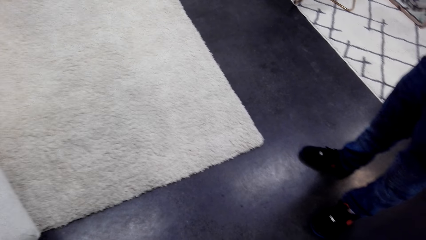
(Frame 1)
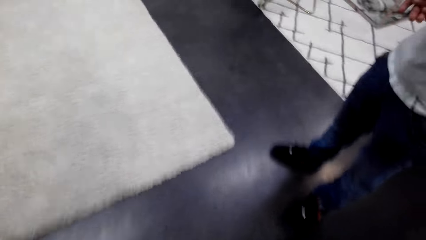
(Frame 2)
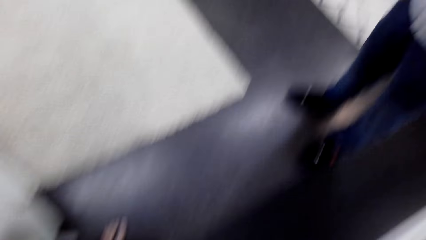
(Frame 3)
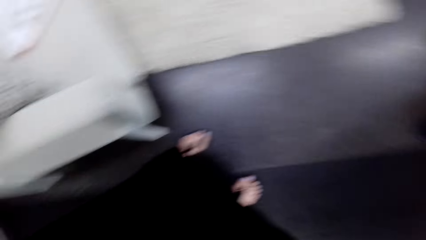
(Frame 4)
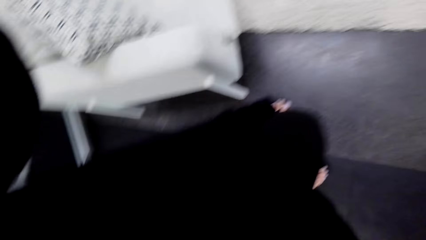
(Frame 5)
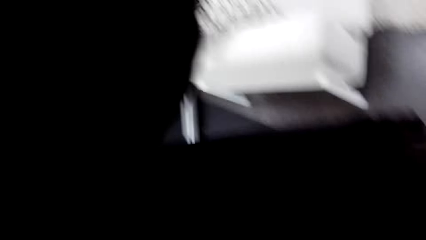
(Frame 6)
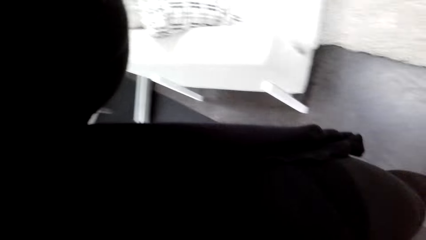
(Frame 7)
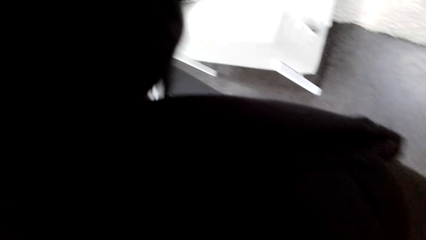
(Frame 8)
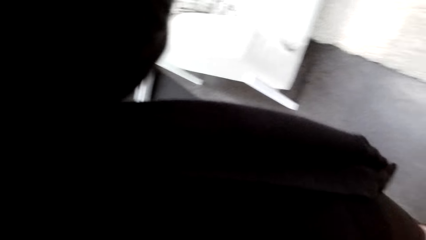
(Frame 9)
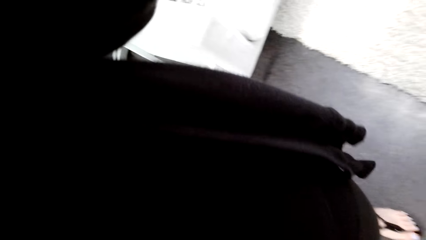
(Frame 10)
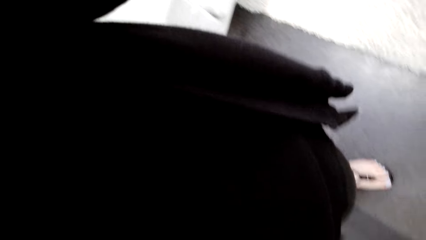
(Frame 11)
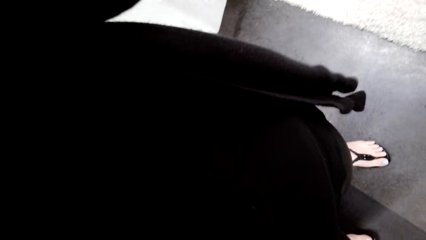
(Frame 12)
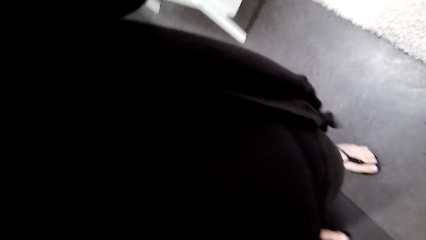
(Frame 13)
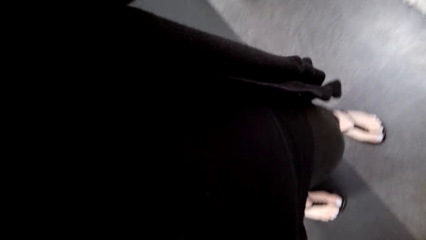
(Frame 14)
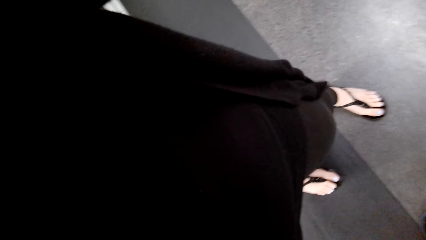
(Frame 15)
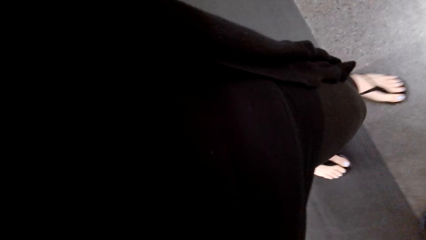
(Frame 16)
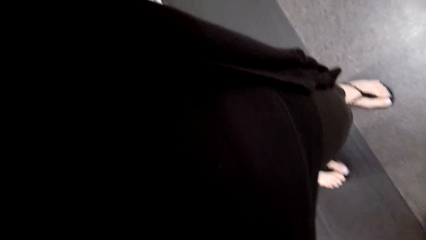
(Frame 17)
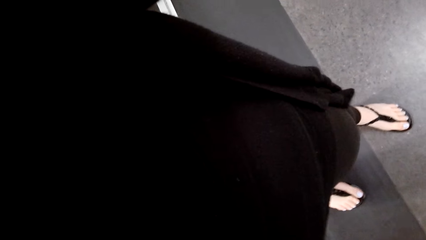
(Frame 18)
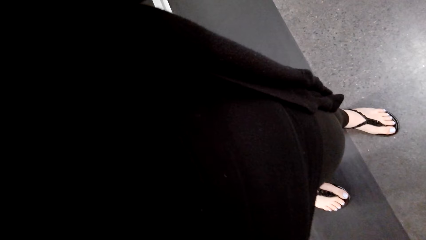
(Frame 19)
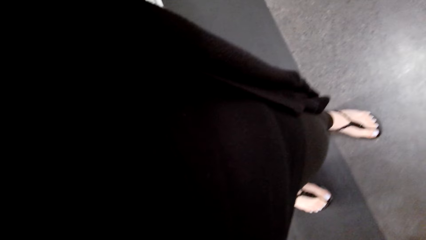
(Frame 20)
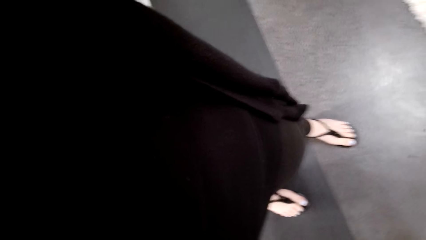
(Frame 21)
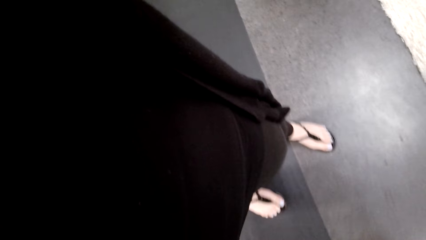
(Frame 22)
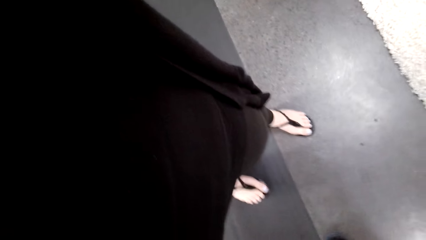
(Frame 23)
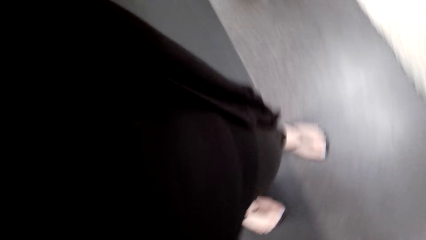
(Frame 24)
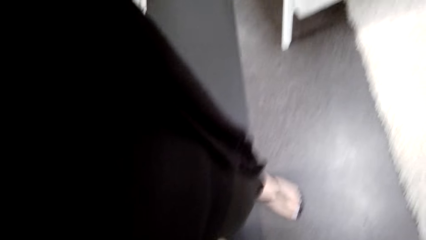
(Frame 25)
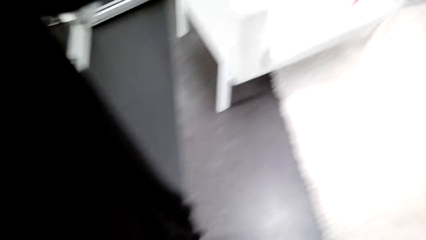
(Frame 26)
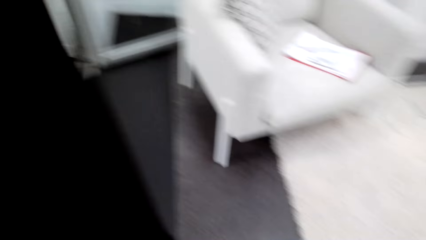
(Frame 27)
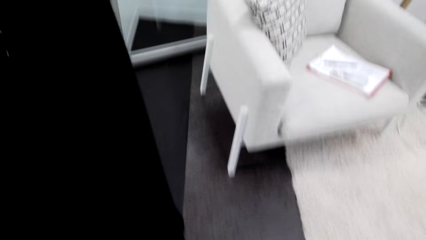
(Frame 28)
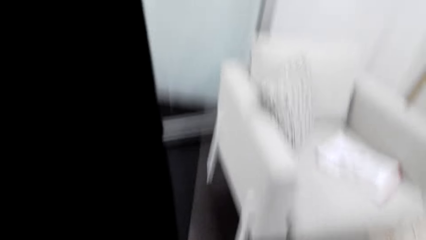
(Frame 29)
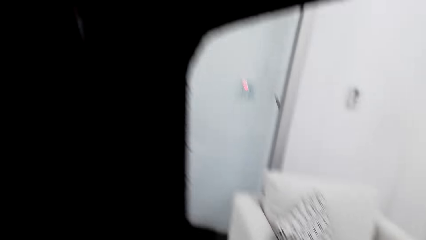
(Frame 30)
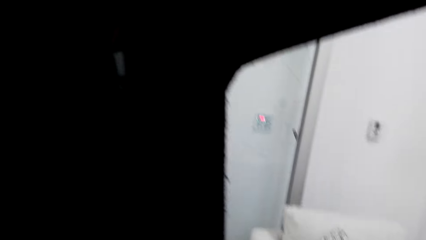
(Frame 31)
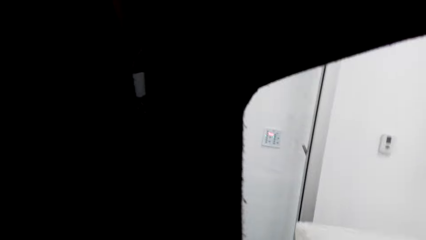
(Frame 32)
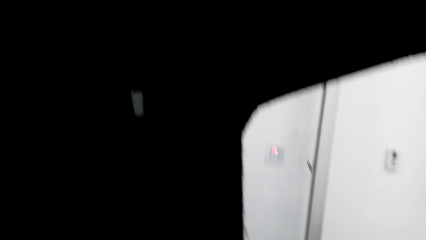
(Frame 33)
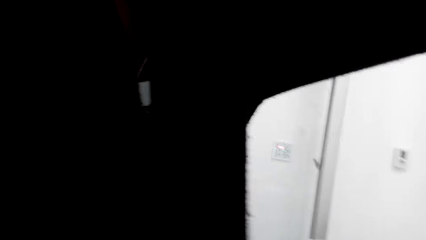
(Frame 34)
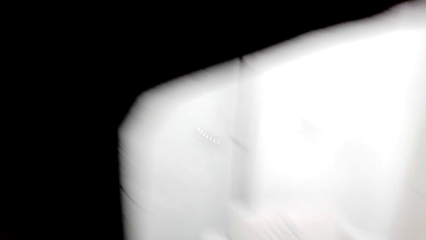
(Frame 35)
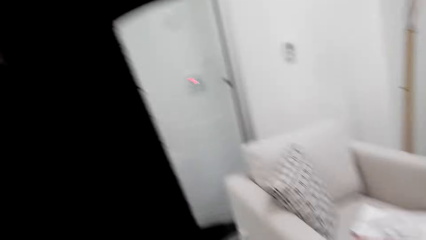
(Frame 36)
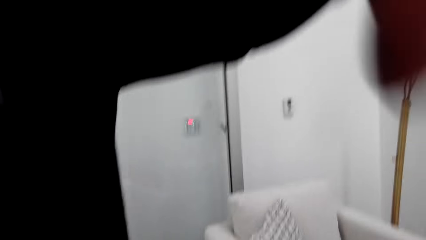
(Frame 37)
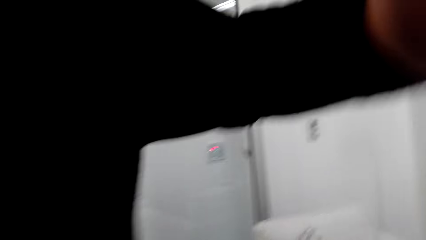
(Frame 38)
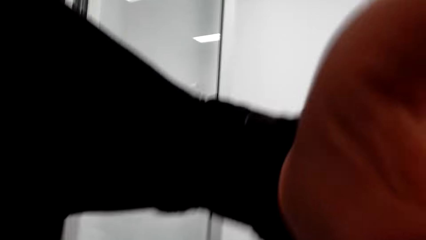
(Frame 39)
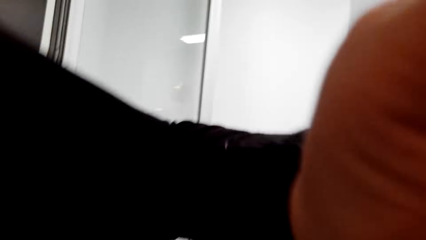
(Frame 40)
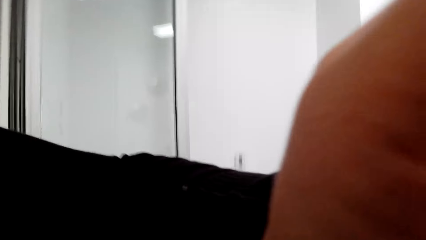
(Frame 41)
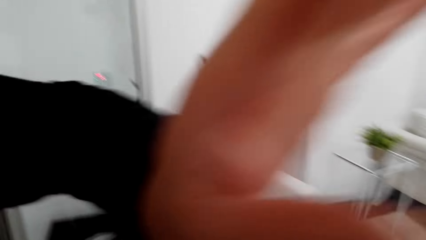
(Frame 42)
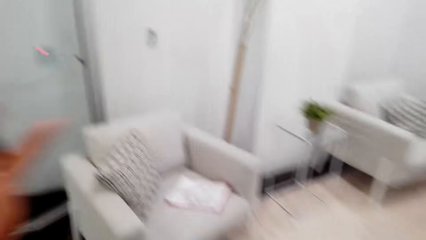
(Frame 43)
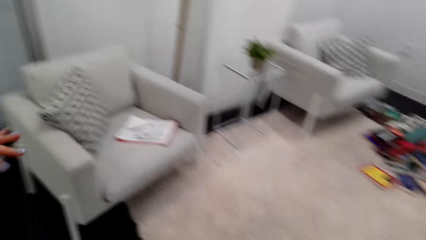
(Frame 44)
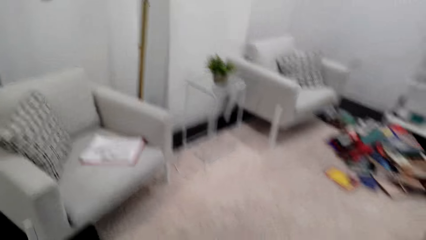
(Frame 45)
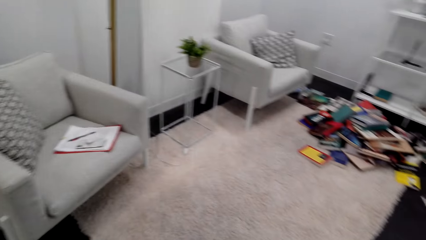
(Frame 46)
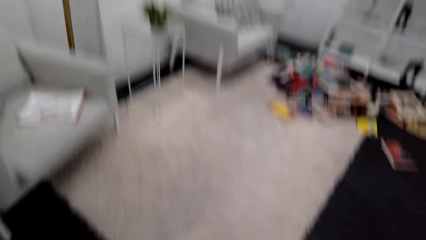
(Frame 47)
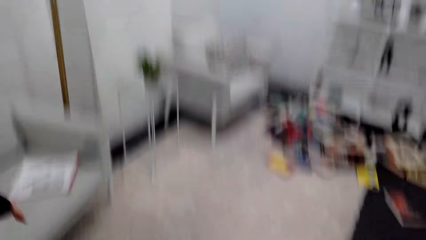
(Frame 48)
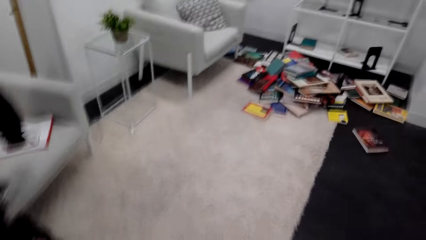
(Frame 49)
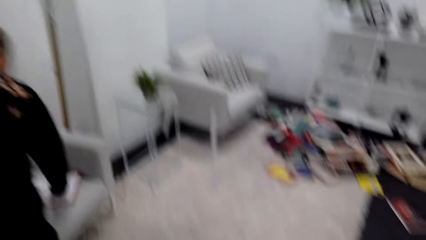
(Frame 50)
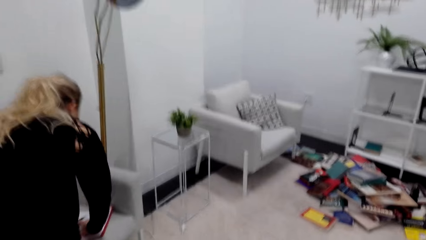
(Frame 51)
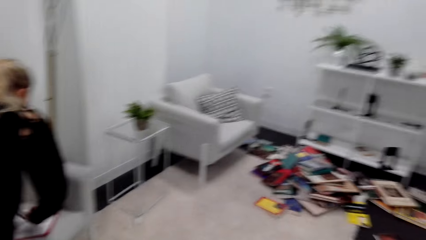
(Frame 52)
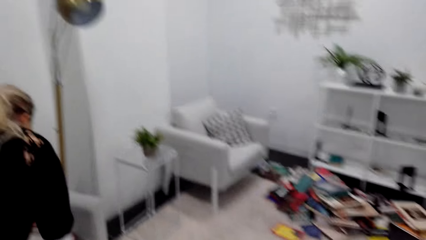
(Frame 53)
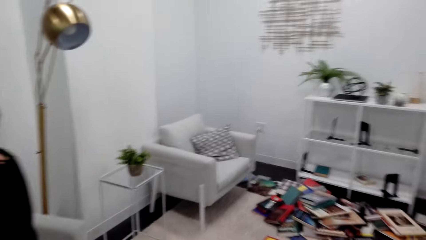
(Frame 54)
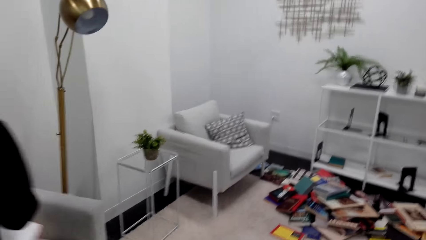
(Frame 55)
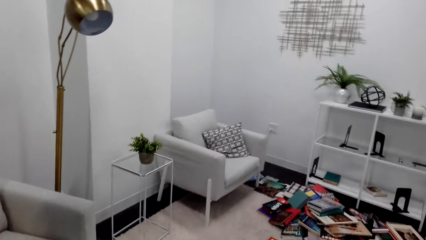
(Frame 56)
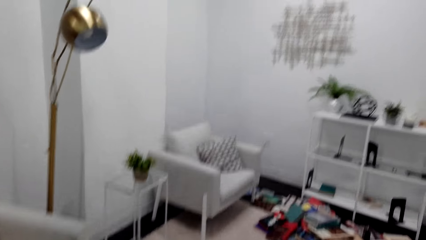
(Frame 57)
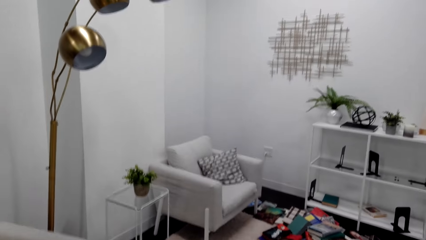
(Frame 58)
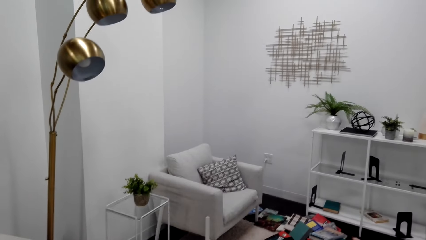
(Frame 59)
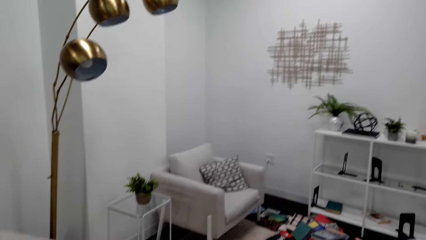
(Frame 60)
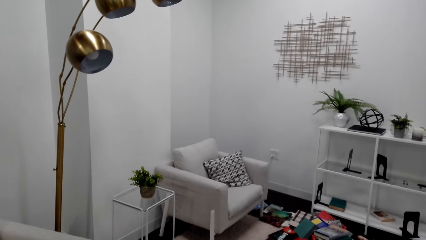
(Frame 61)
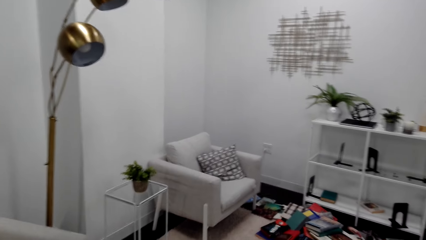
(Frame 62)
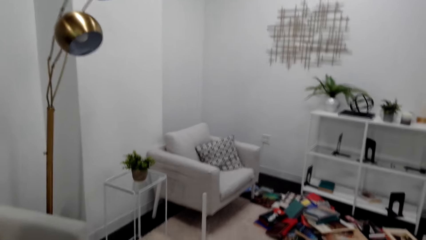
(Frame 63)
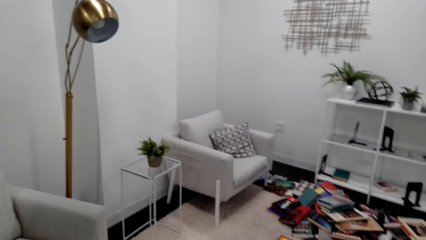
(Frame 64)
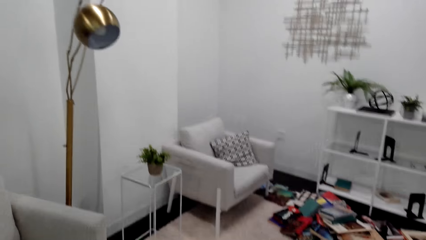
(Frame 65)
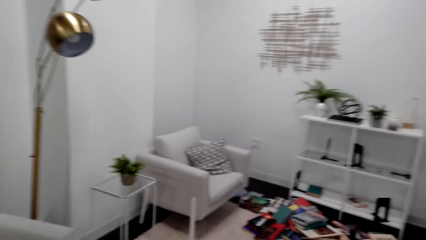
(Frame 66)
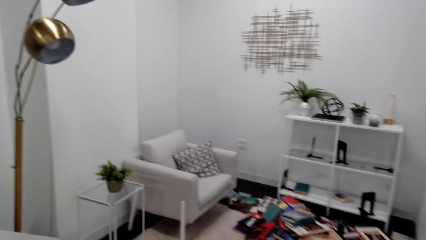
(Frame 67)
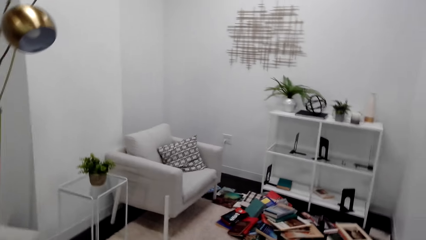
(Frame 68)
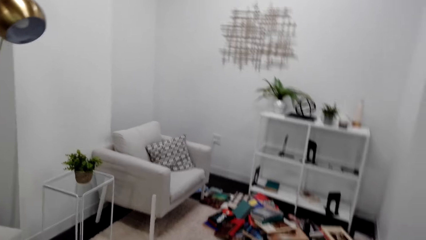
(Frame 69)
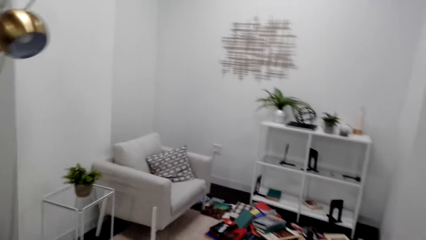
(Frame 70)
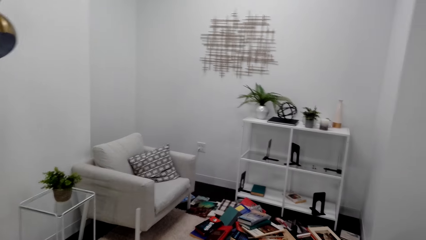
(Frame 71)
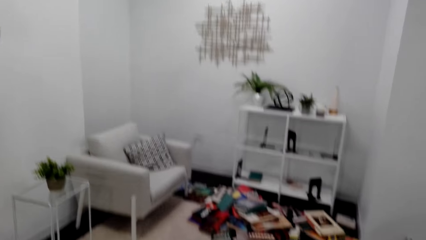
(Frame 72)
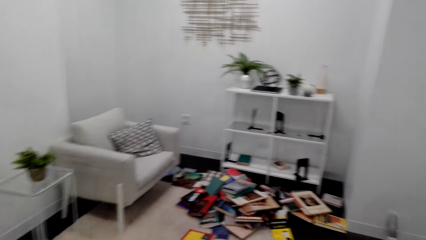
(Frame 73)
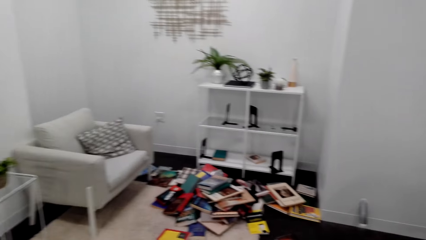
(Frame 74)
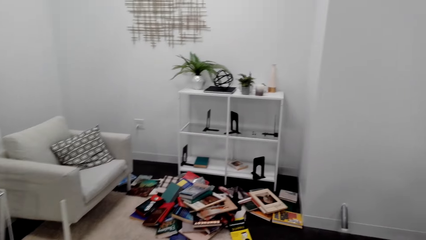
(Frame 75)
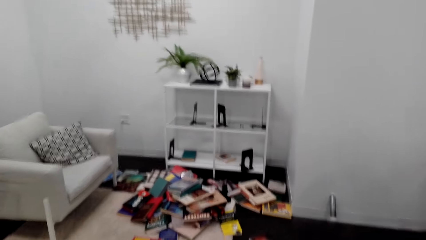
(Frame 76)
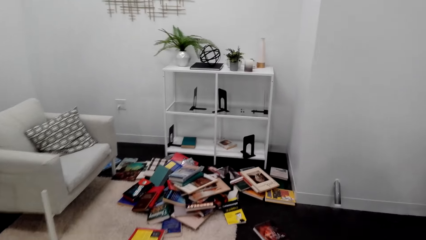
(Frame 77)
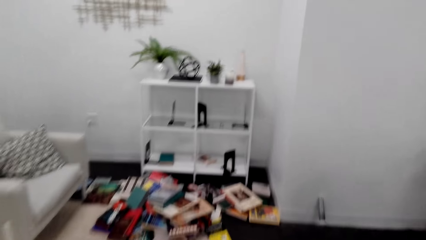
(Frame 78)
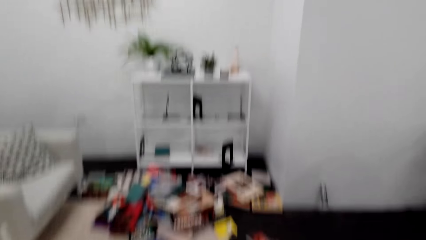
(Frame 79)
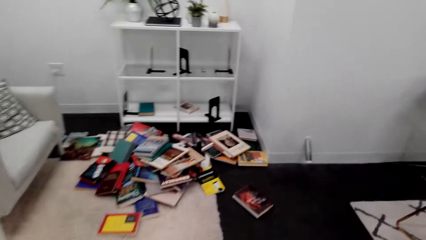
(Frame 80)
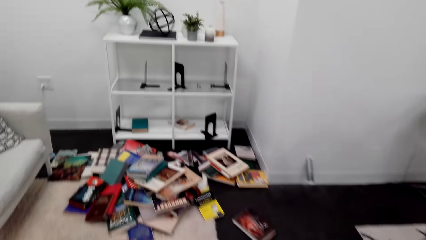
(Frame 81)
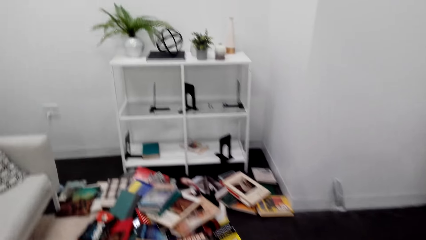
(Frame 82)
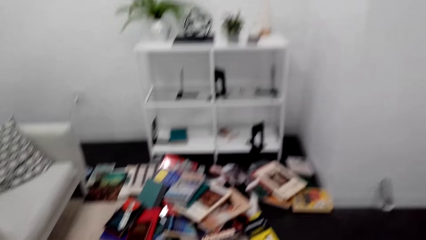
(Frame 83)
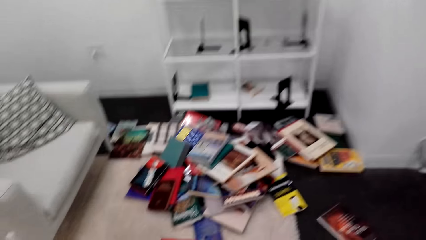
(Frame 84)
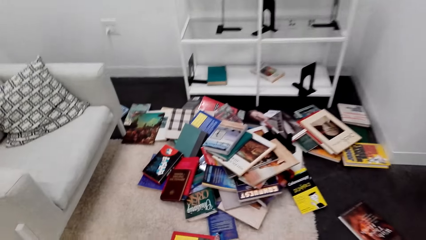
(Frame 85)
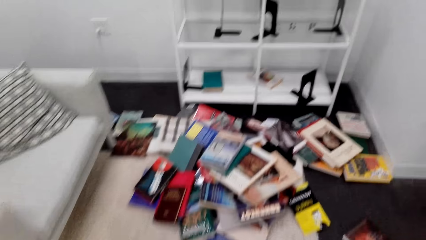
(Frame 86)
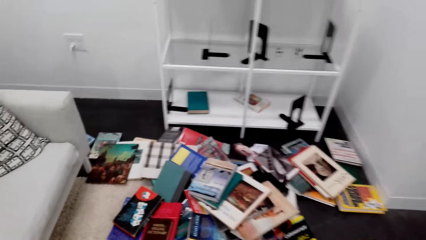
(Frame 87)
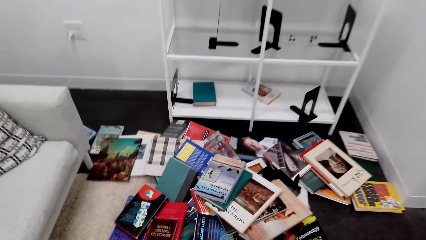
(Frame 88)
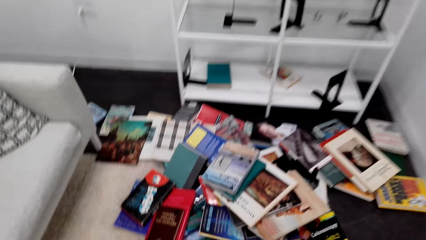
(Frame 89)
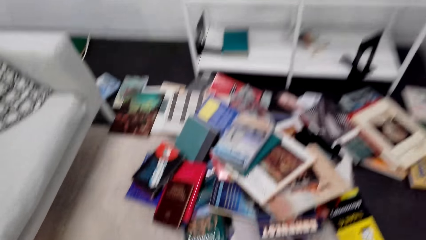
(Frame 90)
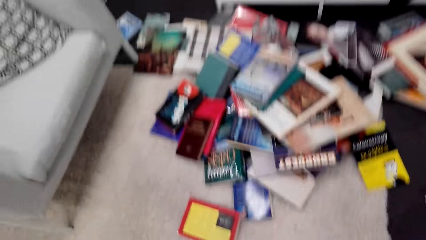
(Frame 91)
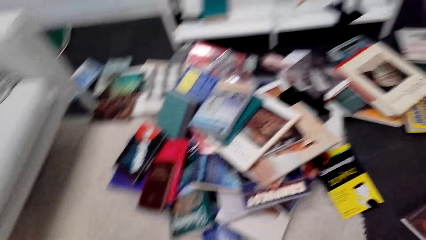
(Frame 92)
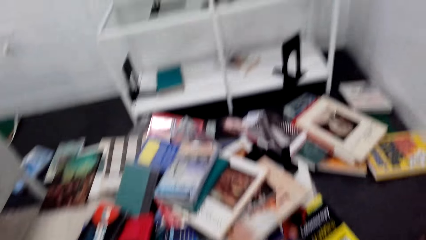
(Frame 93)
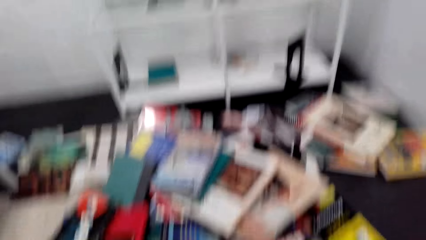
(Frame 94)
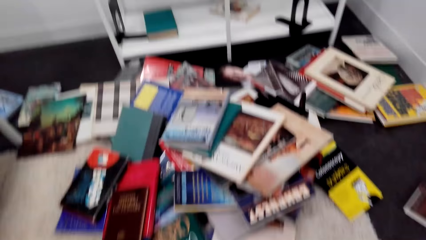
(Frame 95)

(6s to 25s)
The camera wearer puts on a camera. They converse with a man. They look around the house. They walk around the house and walk towards the books.
